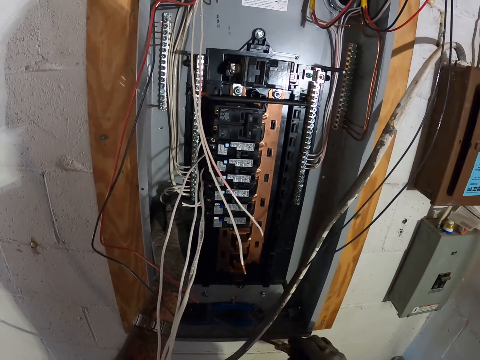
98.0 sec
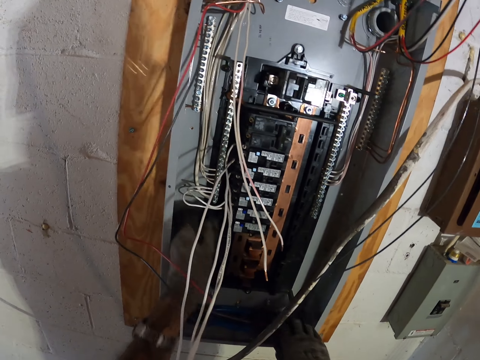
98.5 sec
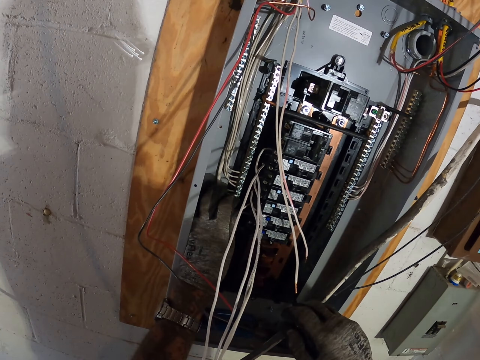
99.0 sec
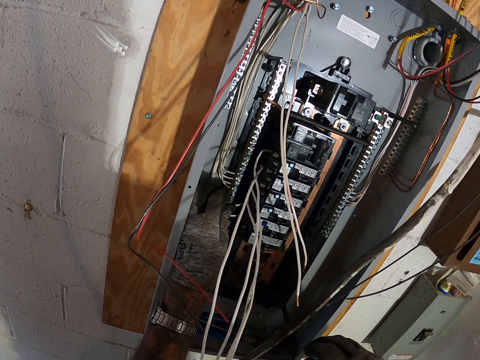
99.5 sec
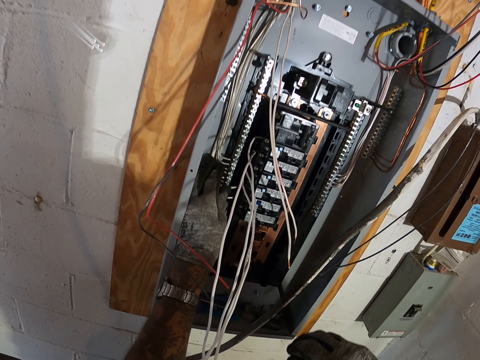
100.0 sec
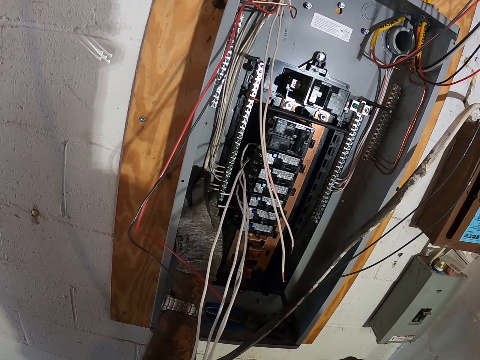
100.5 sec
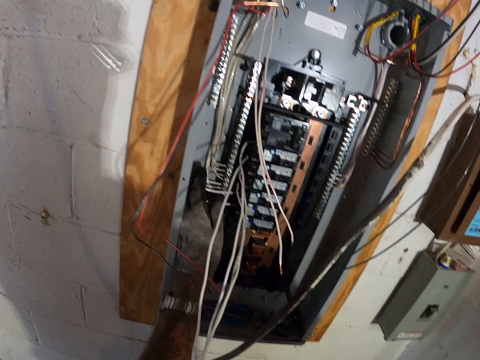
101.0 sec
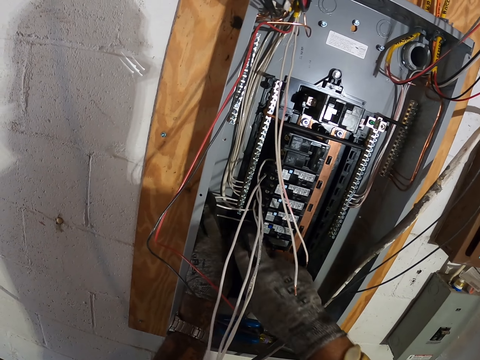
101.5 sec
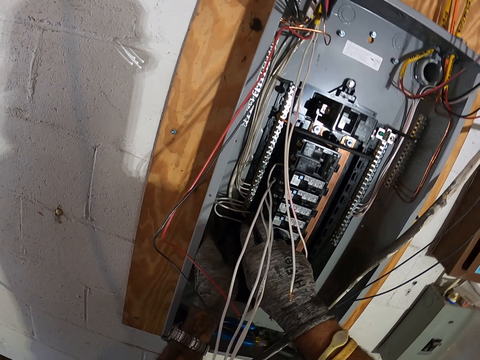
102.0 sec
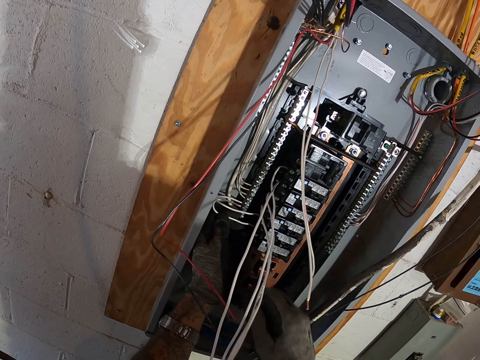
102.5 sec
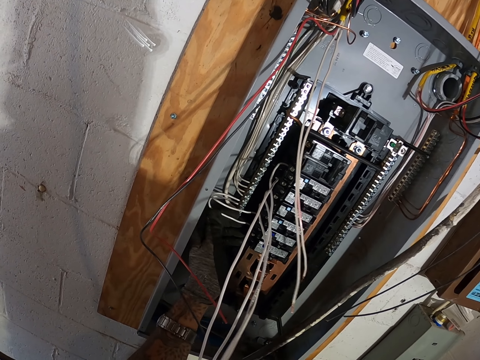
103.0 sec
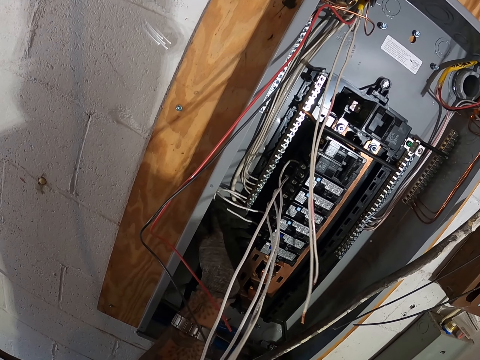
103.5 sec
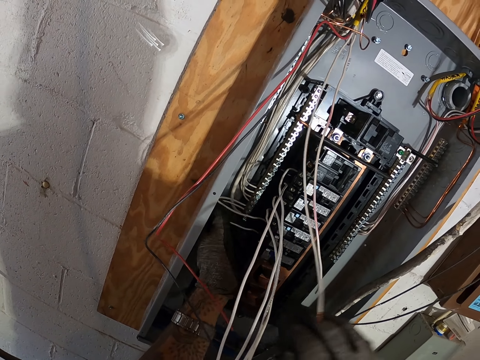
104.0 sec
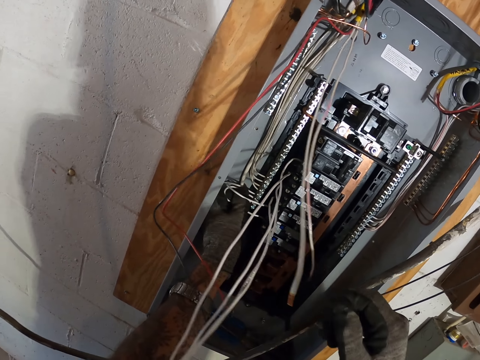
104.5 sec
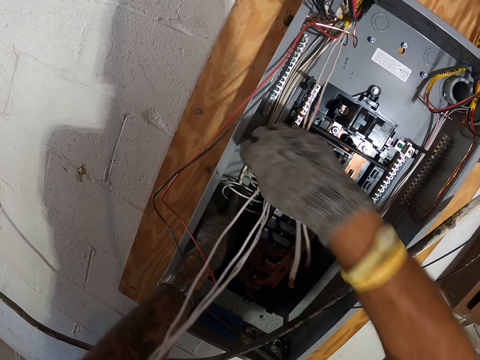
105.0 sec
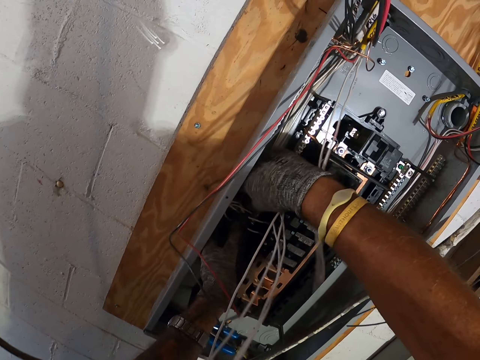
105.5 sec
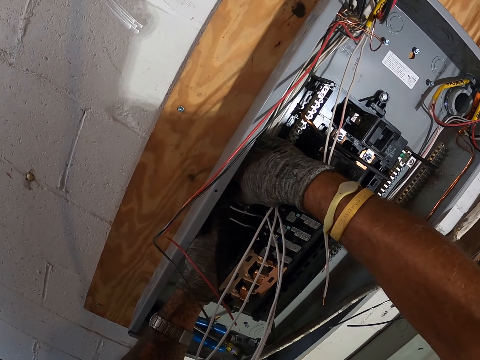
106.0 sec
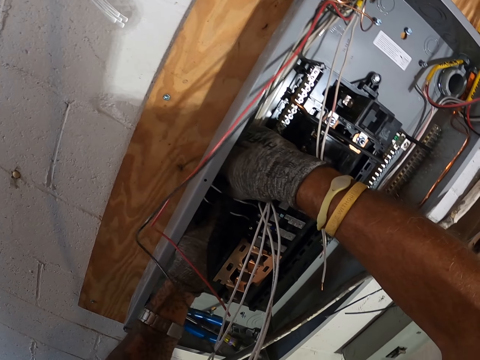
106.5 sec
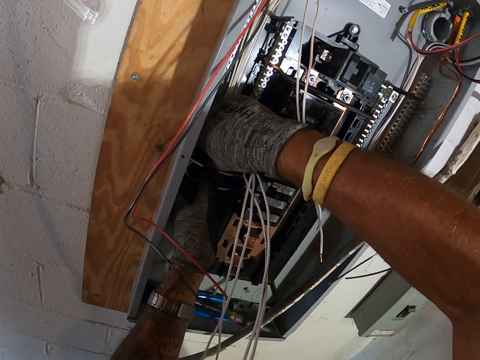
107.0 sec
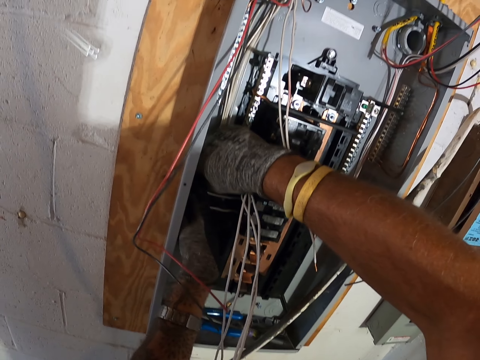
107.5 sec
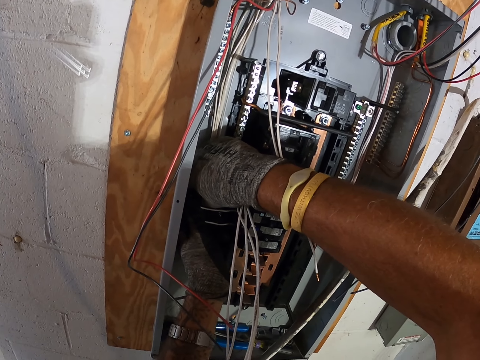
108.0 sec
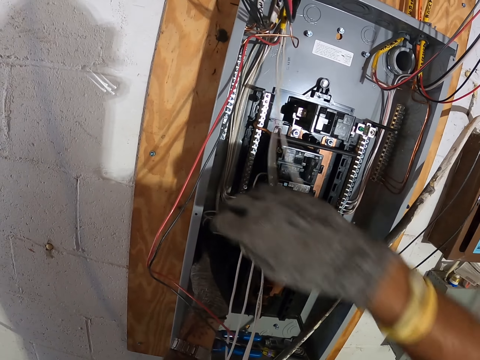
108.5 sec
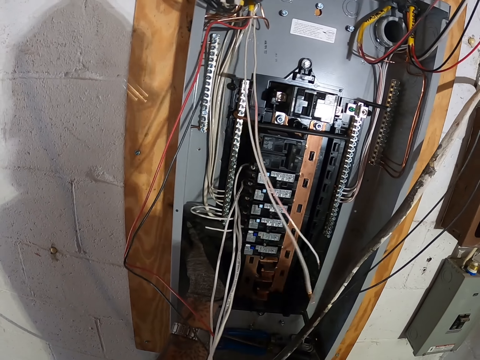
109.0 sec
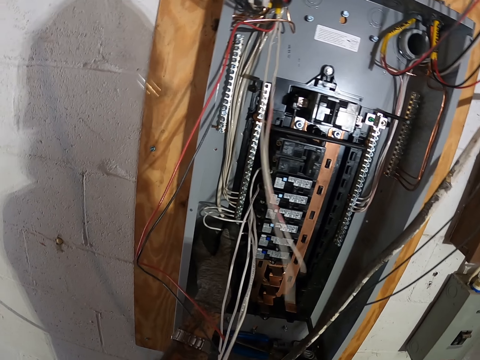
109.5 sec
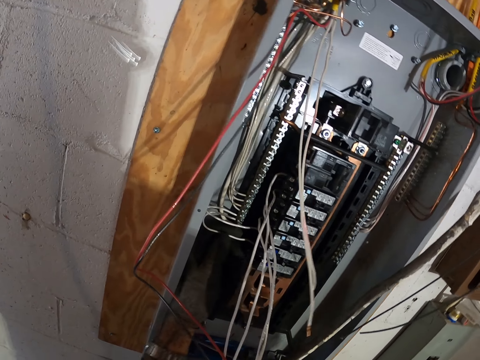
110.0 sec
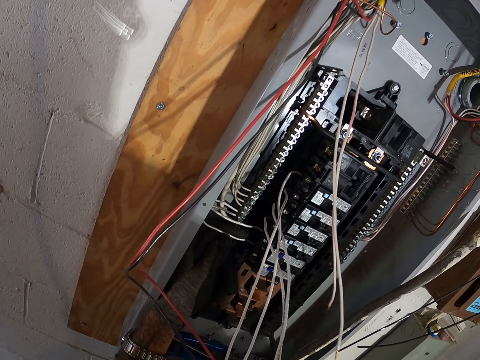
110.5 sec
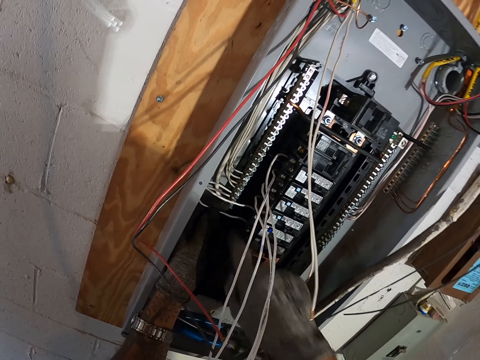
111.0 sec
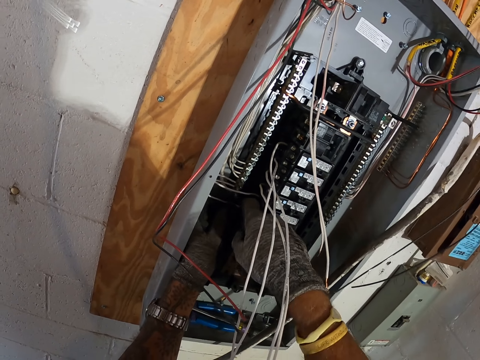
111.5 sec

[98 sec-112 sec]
The camera wearer puts the screwdriver in the meter box. They adjust the white cable. They fix the electric box panel.

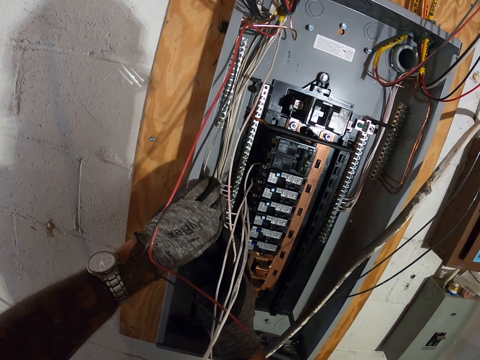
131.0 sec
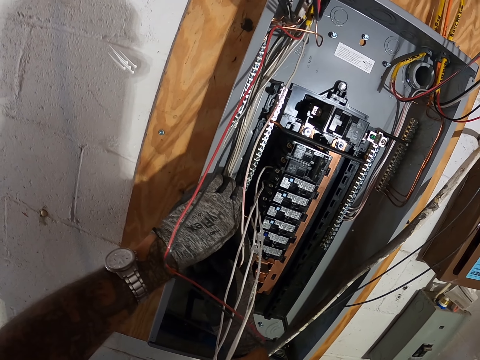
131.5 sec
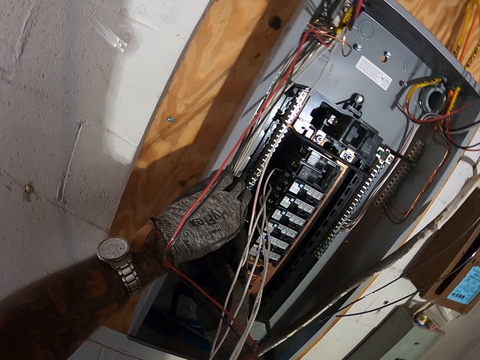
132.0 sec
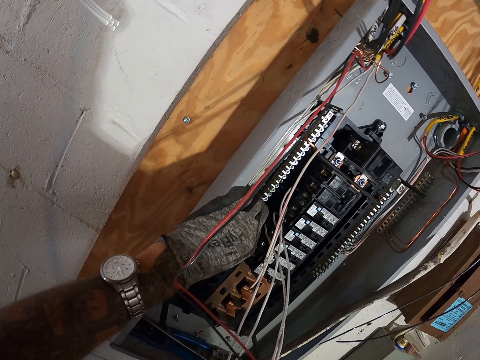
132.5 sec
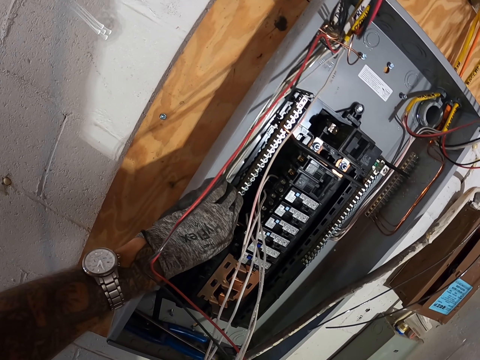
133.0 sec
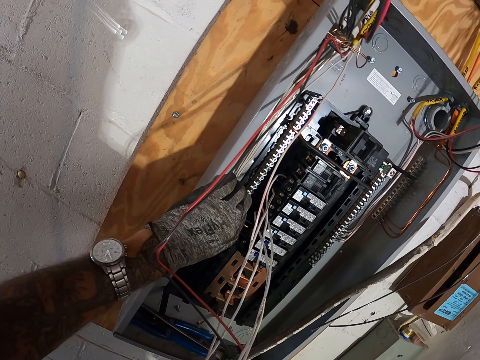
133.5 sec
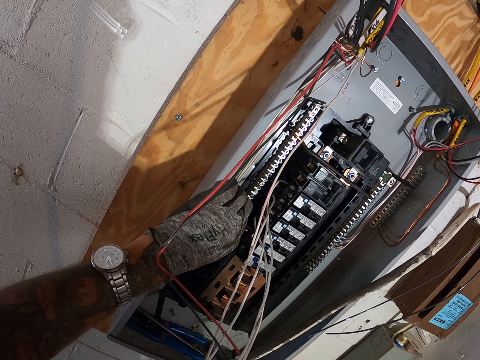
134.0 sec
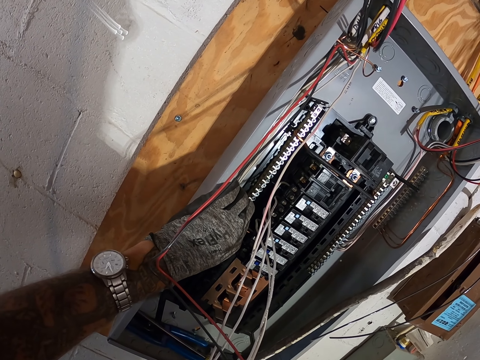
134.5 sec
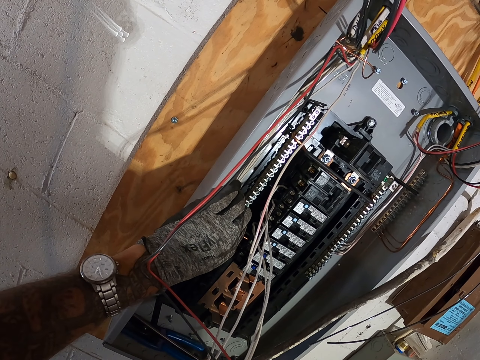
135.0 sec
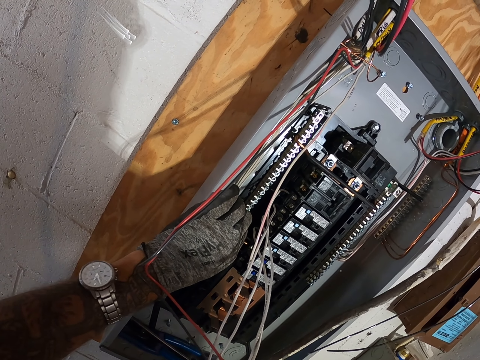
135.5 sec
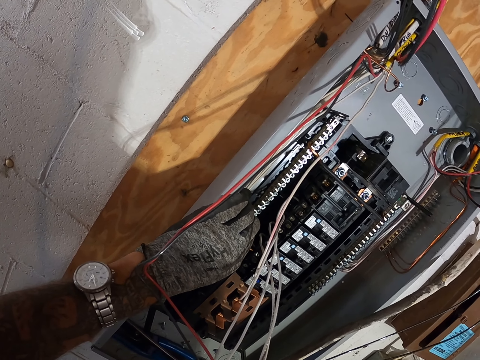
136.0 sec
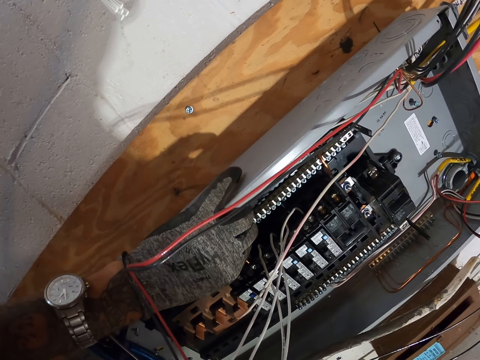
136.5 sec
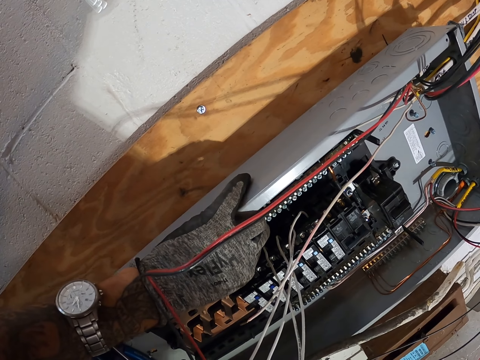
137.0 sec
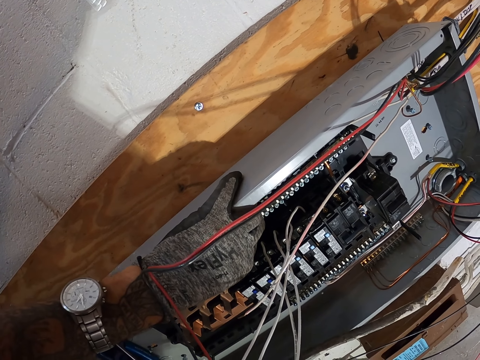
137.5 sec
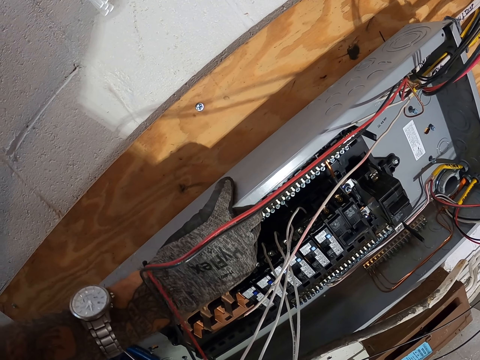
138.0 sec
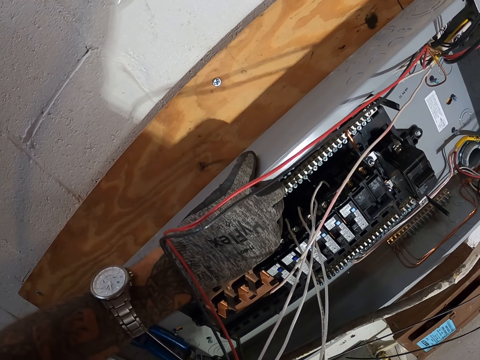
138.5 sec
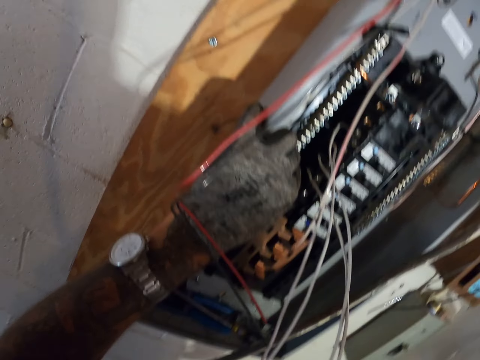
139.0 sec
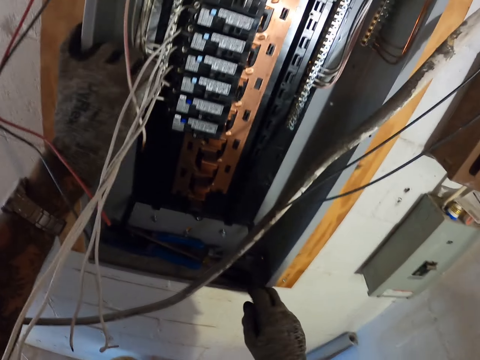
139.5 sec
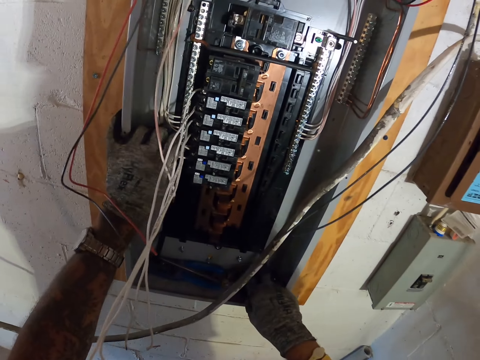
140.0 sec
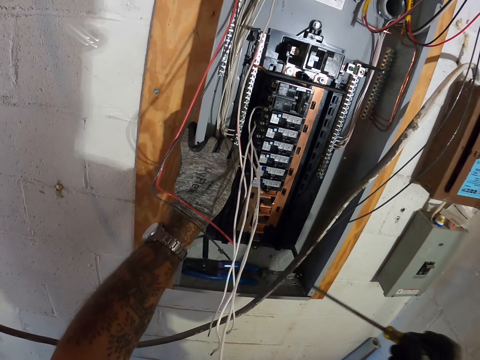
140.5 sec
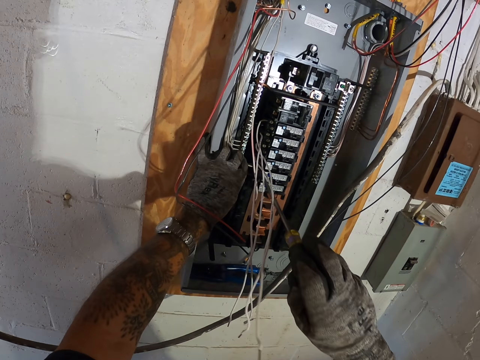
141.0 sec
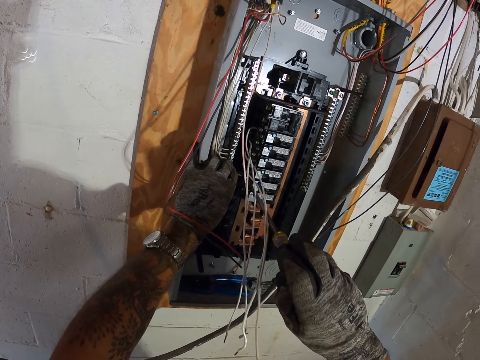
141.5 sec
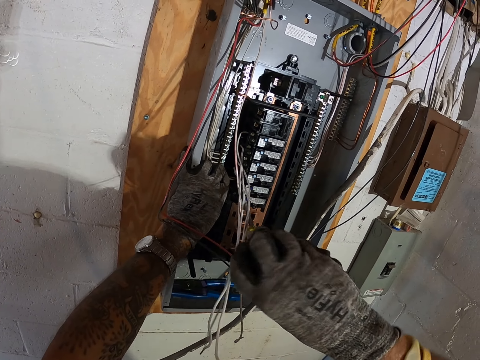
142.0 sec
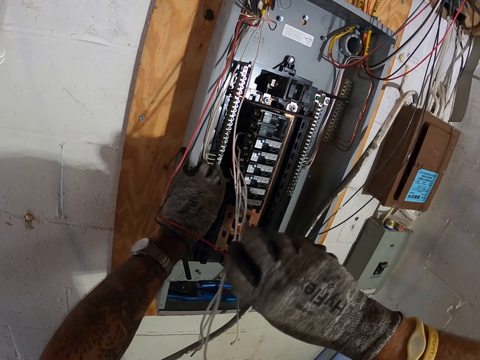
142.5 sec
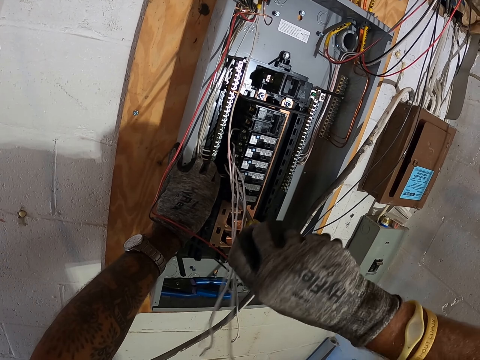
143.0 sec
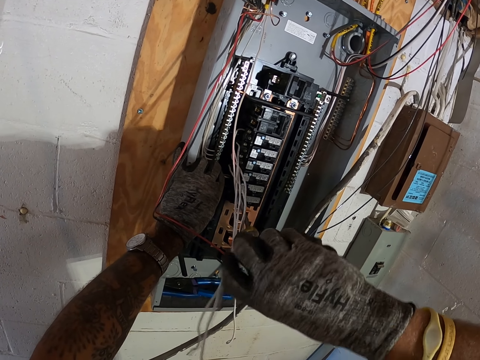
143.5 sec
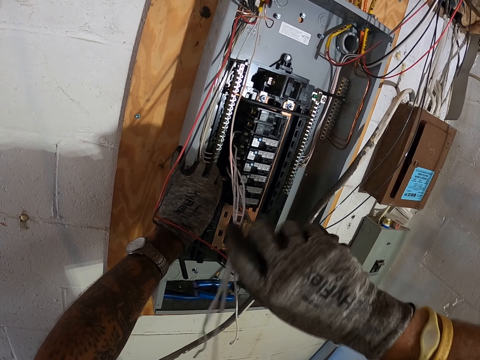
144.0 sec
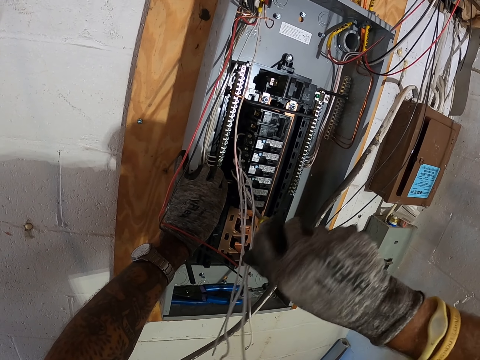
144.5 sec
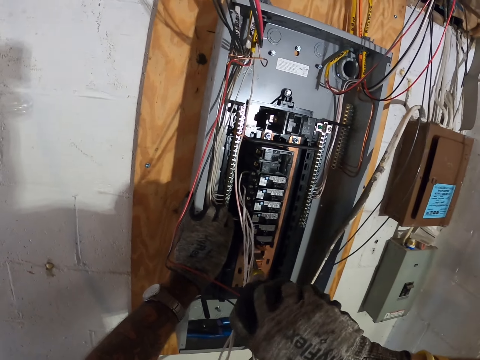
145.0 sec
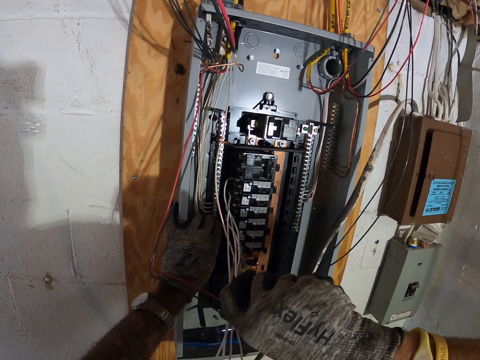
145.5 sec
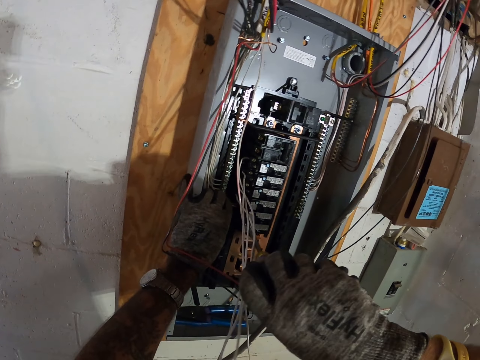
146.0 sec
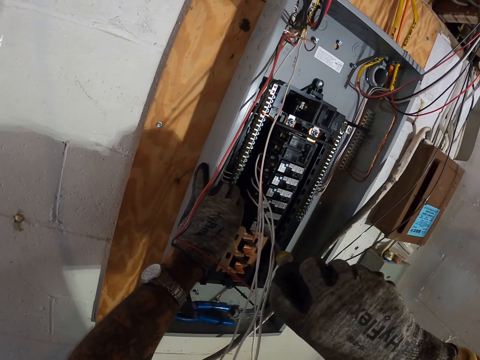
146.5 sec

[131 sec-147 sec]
The camera wearer picks up a white cable. They fix the white cable in a meter. They pick up a screwdriver. They fix the electric box panel with the screwdriver. They screw the white cable in the meter.
